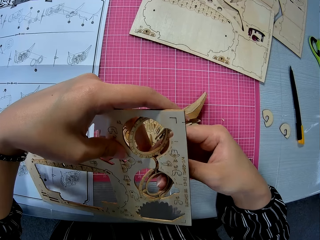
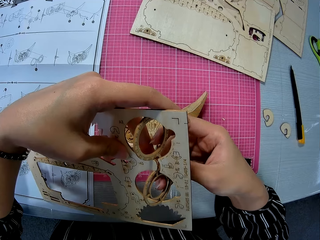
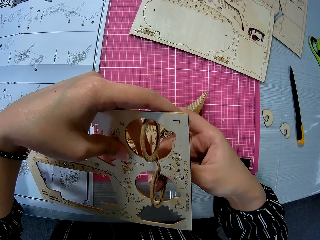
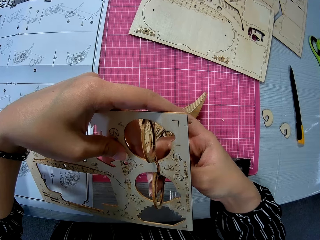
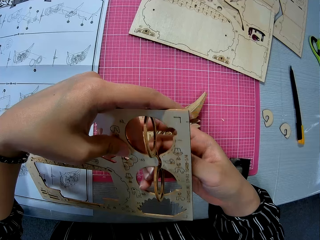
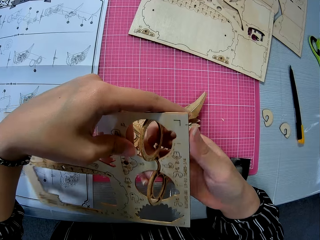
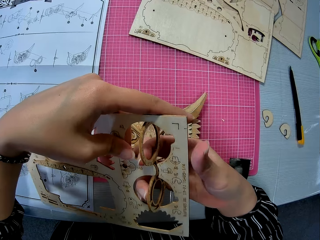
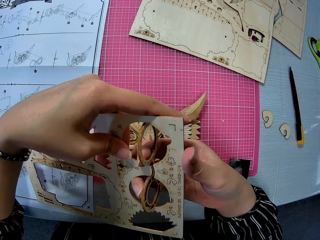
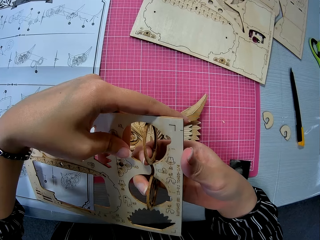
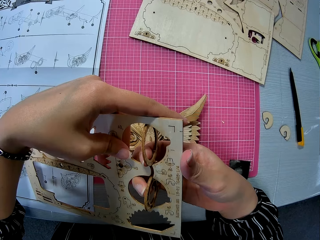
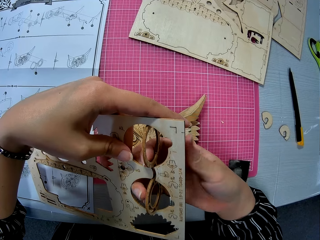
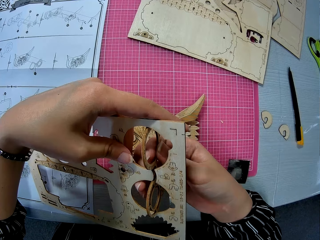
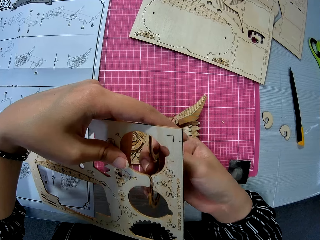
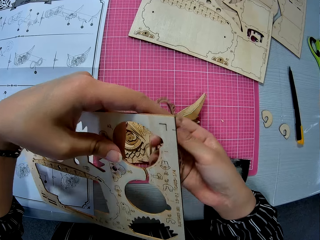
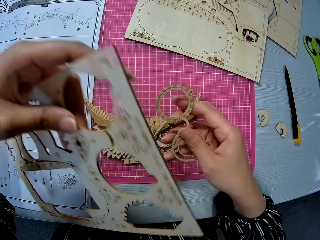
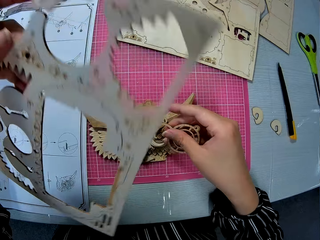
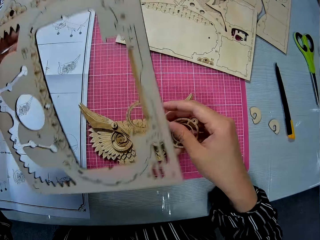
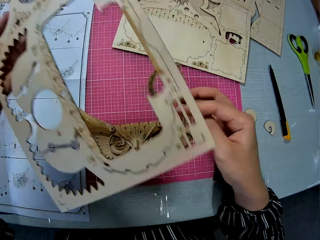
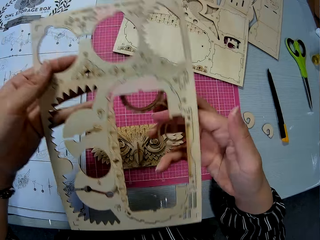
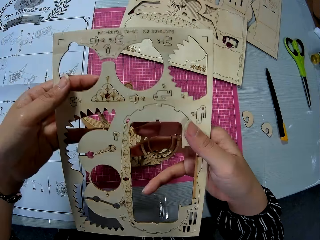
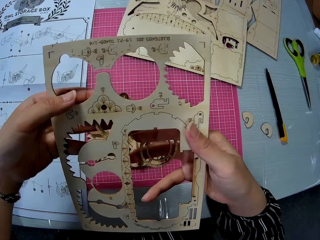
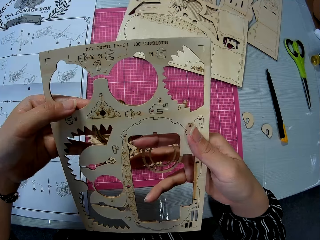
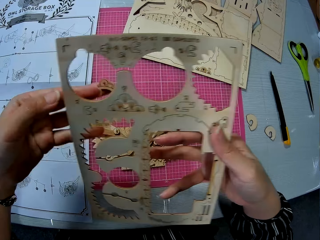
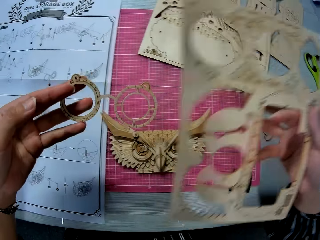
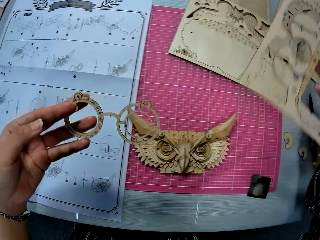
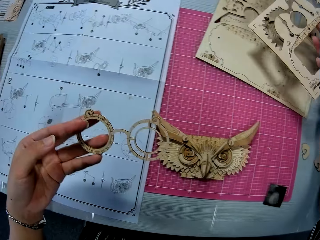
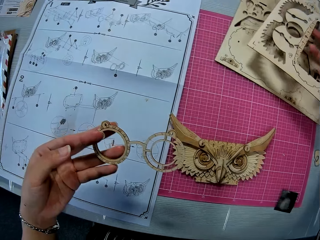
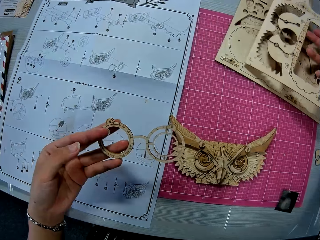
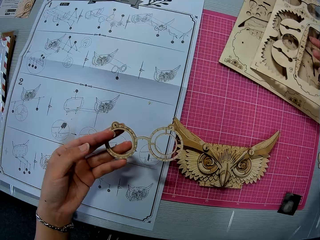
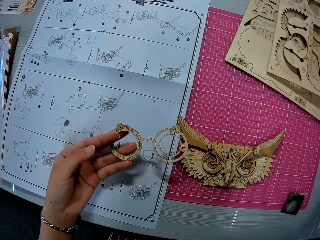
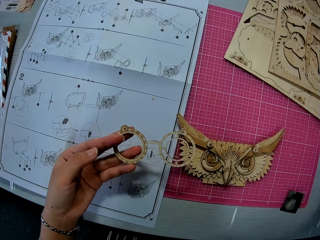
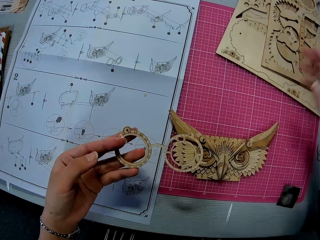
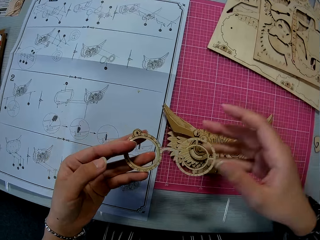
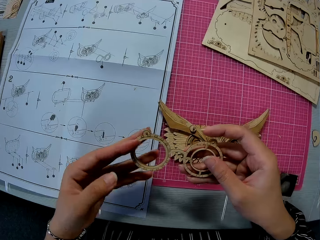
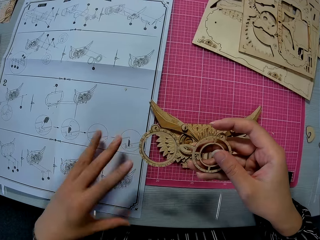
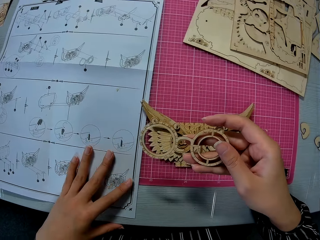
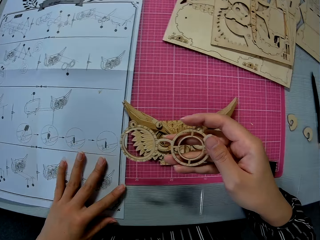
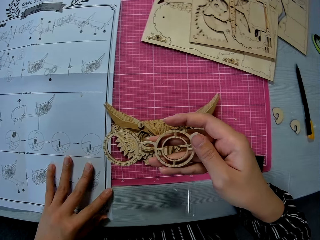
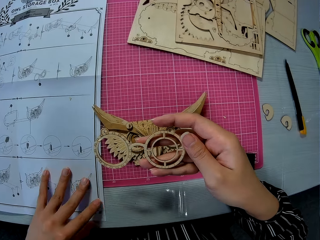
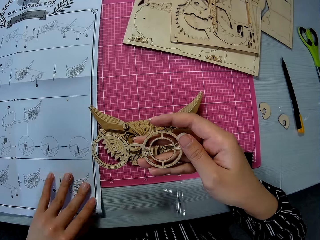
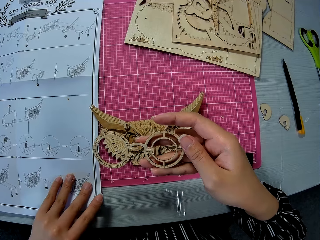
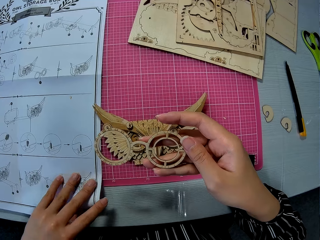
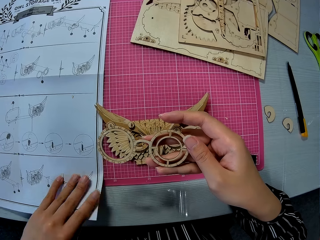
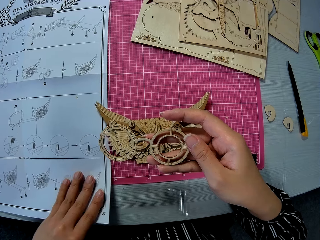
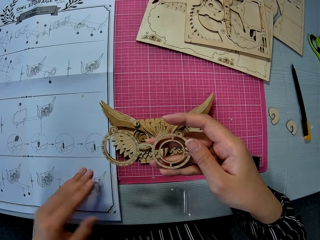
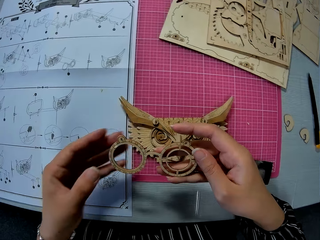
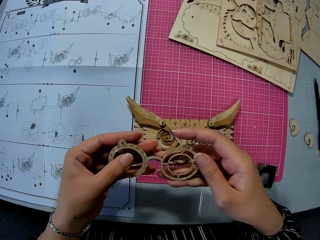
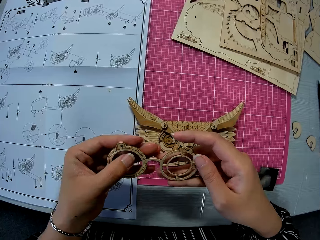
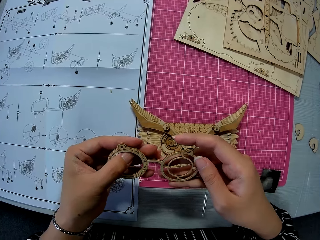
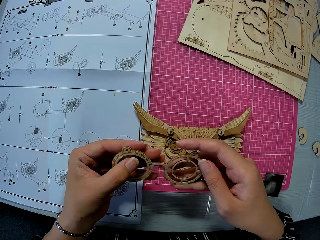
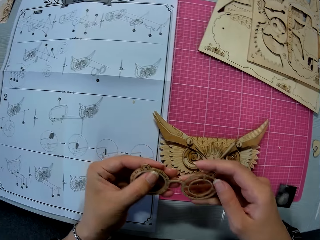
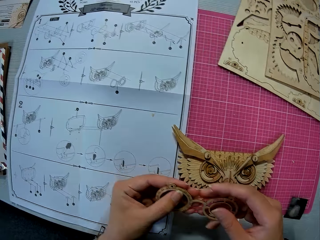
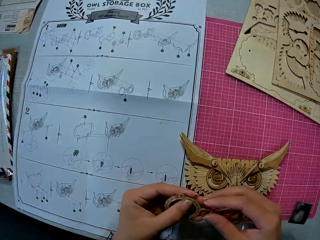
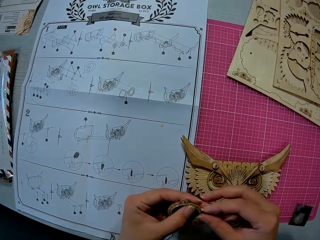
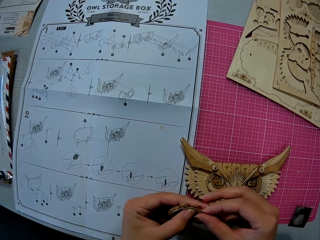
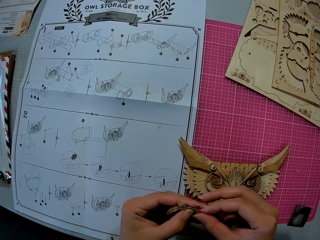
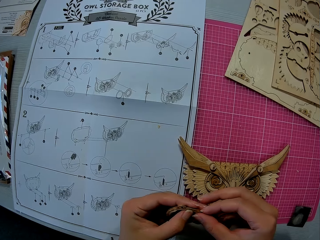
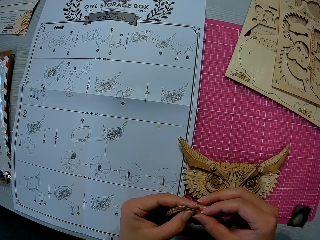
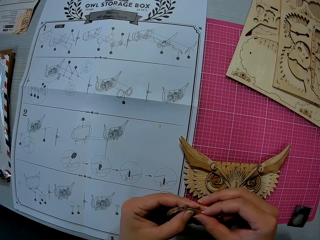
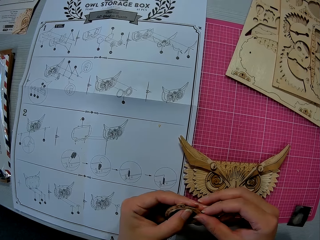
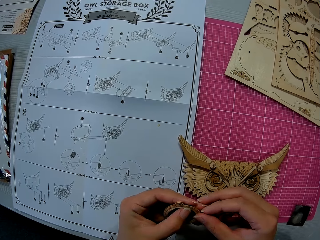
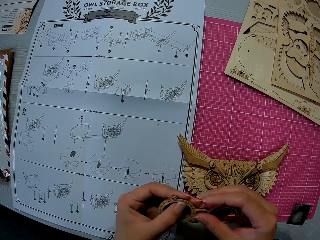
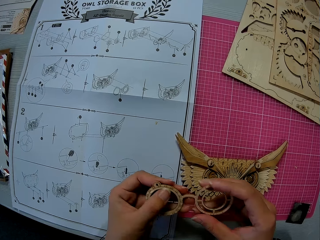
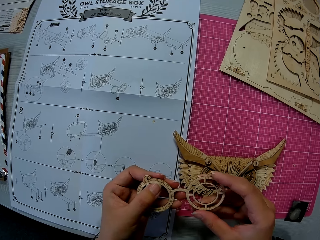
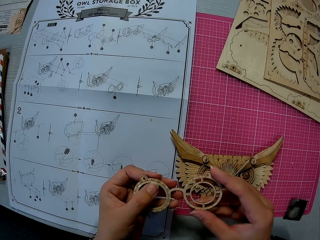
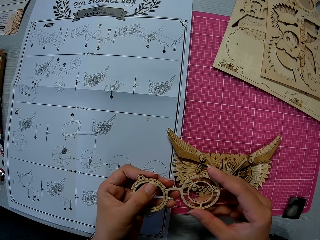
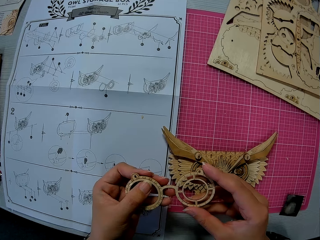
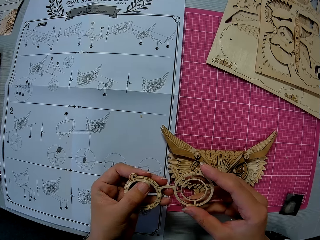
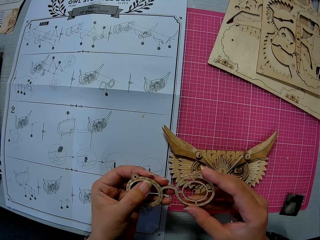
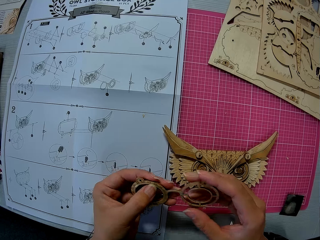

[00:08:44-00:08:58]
The camera wearer turns the wooden craft. They hold the wooden craft and put the wooden craft on the desk. They drop the cardboard on another cardboard. They hold the shape. They move the instruction sheet. They hold the shape. They remove a piece on the cutting mat. They touch the shape and hold the shape.

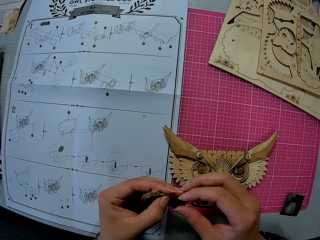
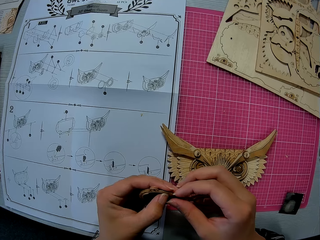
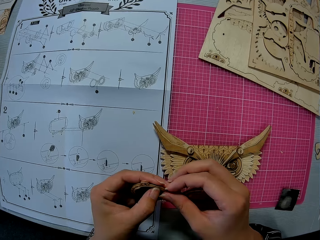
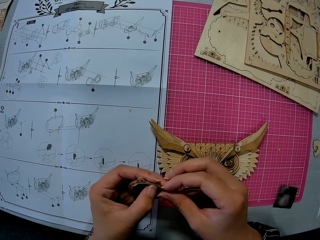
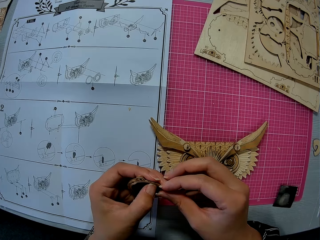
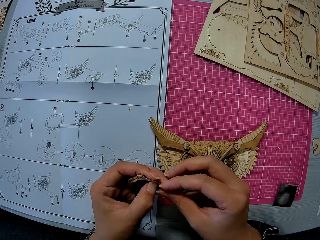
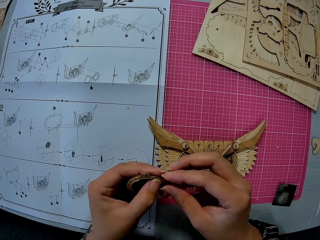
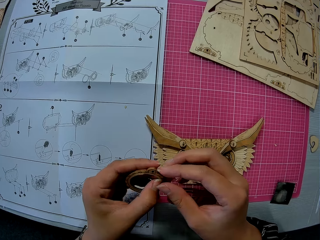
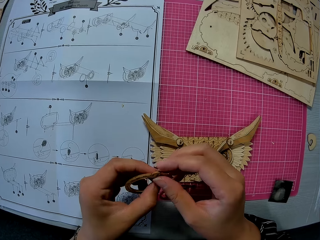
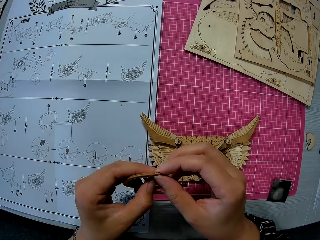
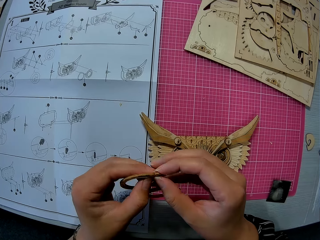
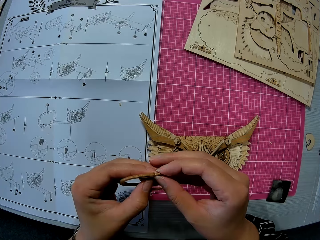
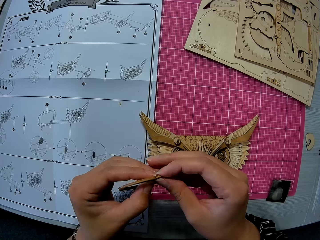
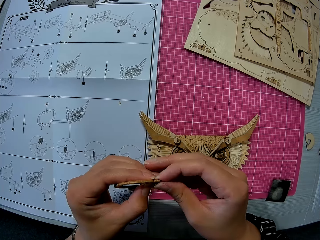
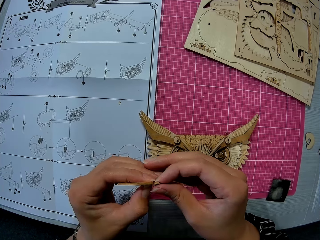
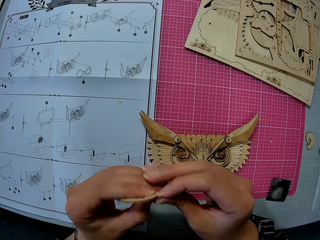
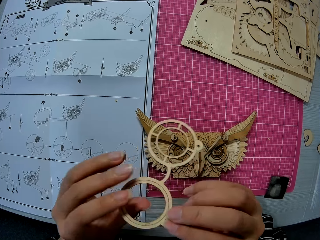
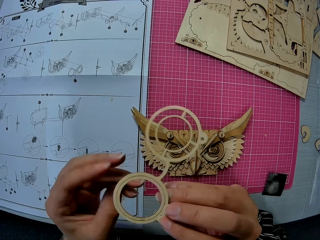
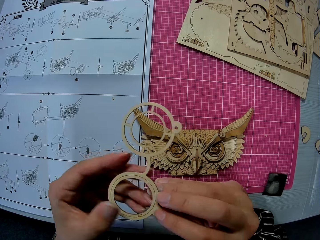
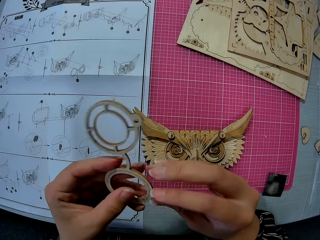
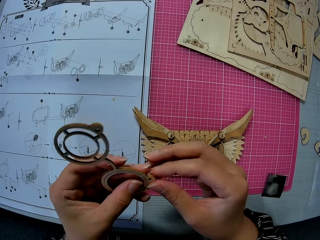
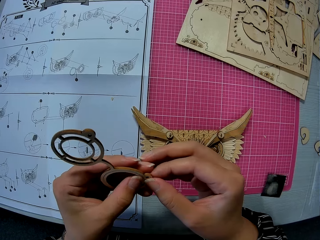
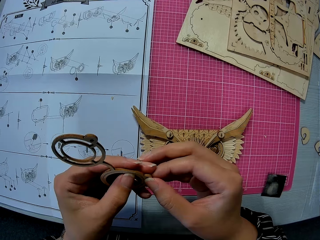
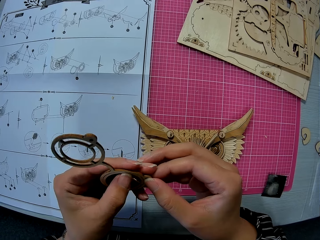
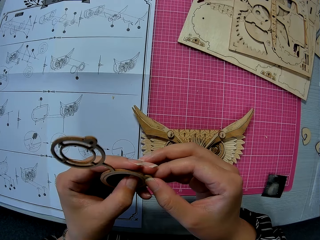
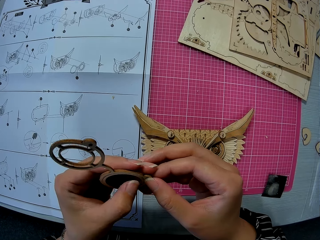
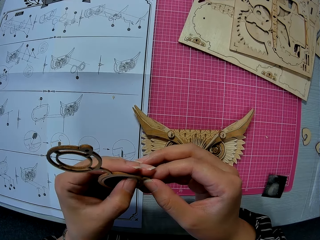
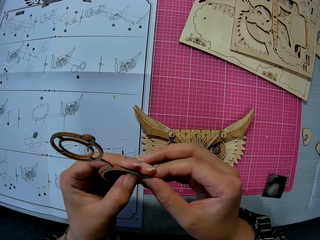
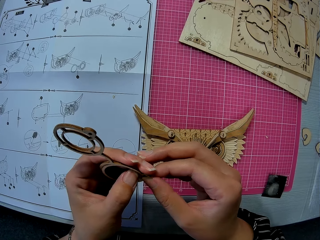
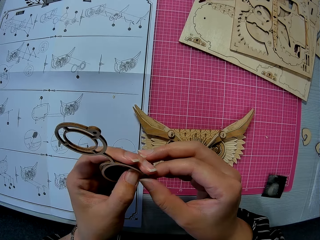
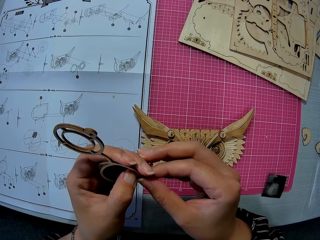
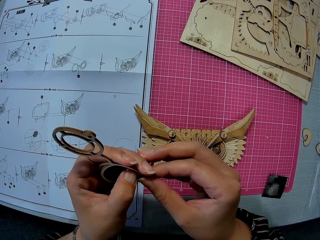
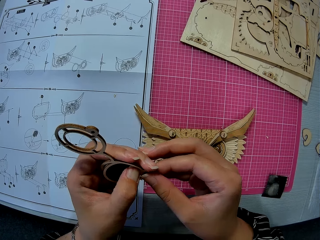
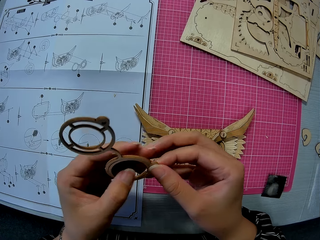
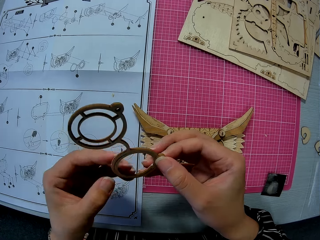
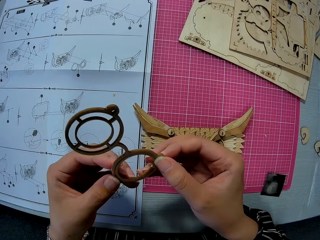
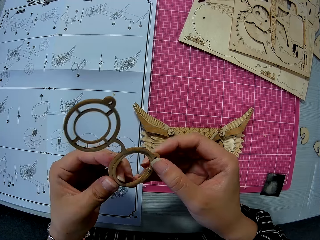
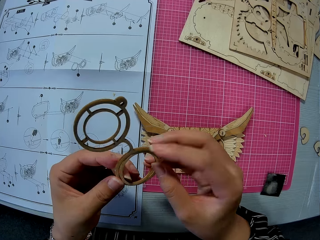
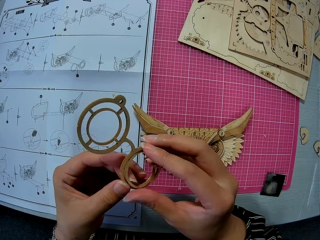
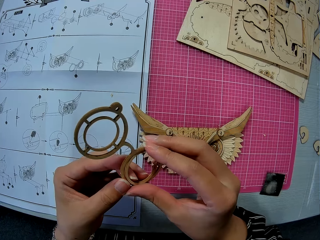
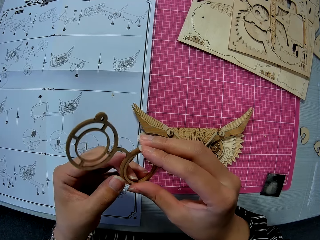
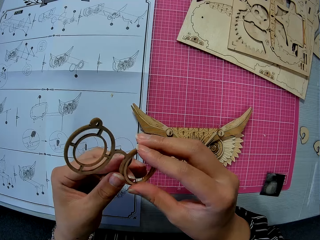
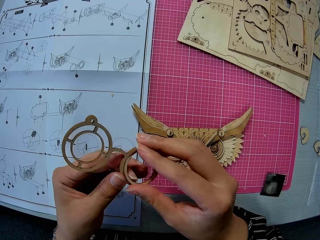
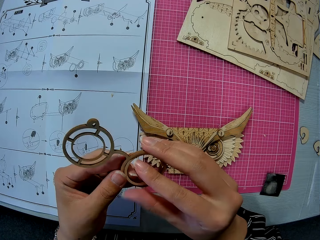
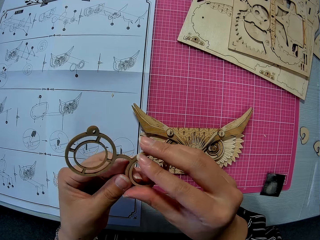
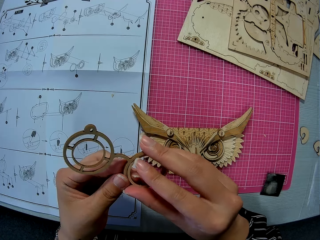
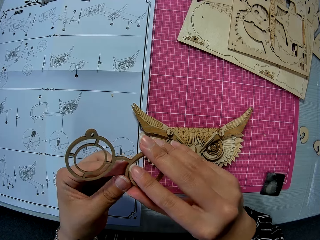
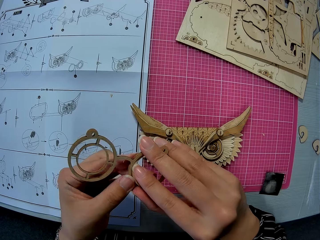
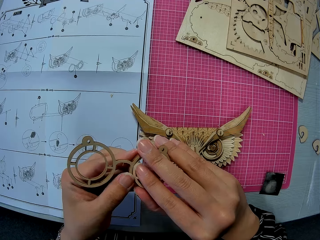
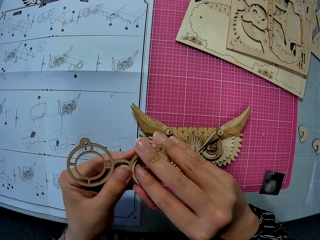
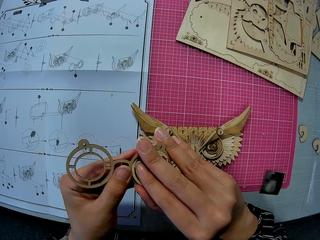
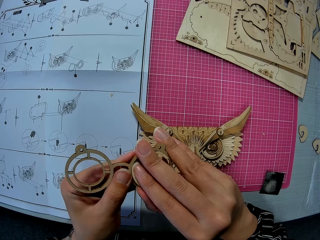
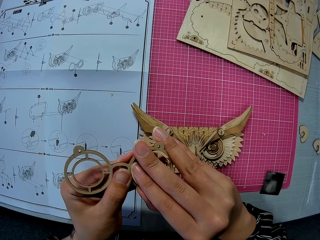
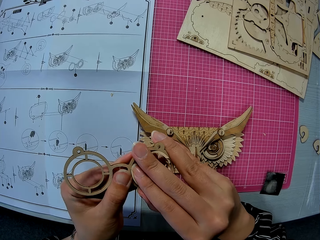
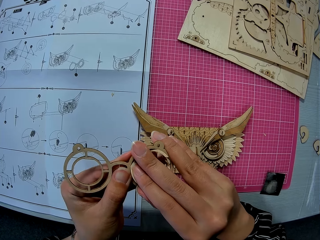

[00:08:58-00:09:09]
The camera wearer touches the shape. They turn the shape. They touch the shape. They remove the shape.
